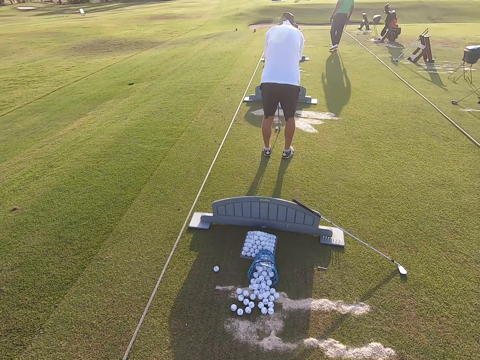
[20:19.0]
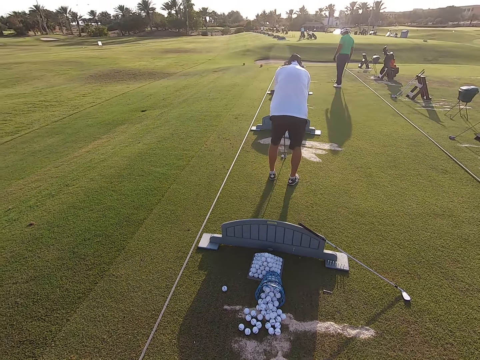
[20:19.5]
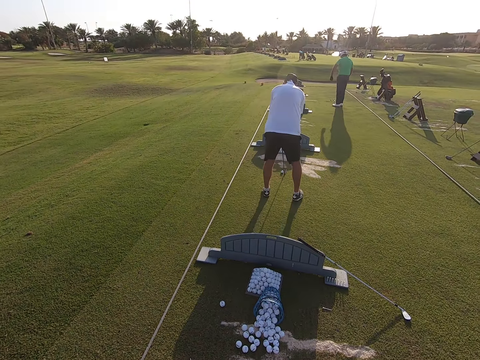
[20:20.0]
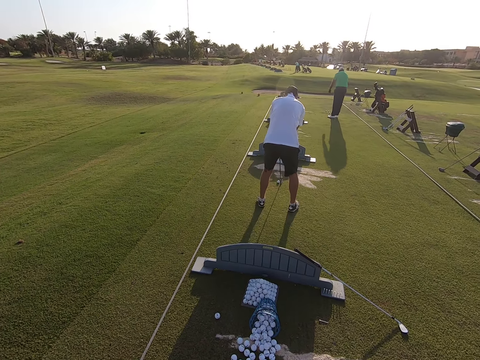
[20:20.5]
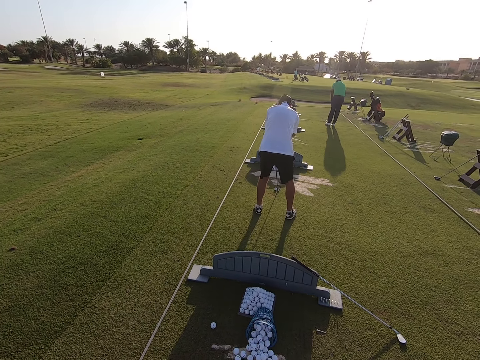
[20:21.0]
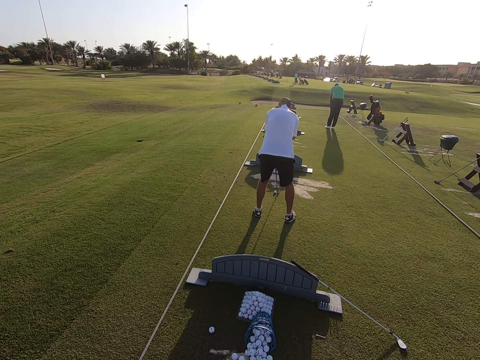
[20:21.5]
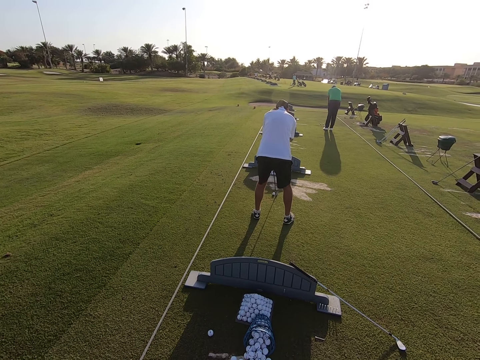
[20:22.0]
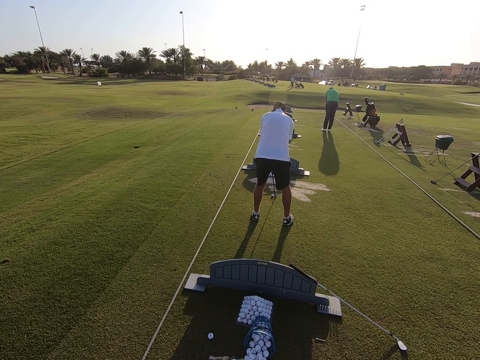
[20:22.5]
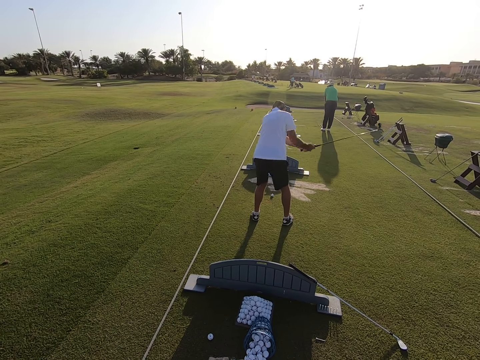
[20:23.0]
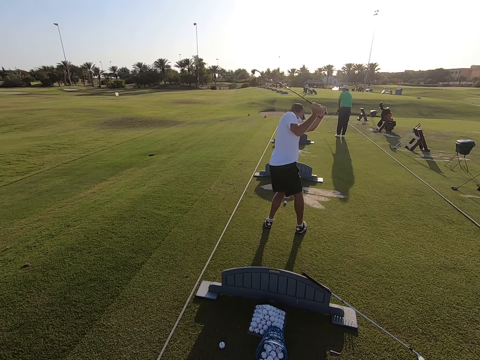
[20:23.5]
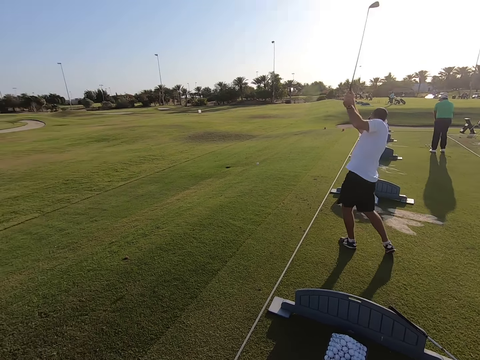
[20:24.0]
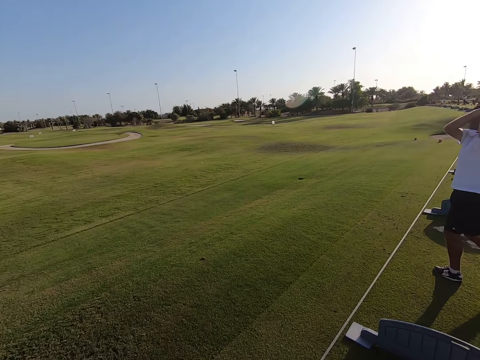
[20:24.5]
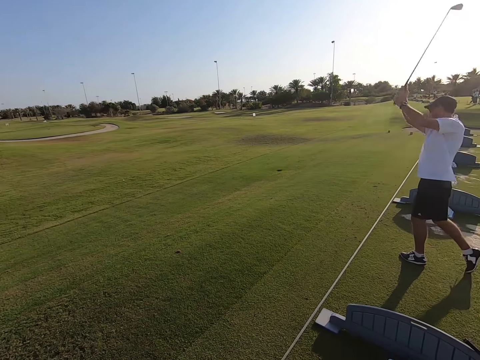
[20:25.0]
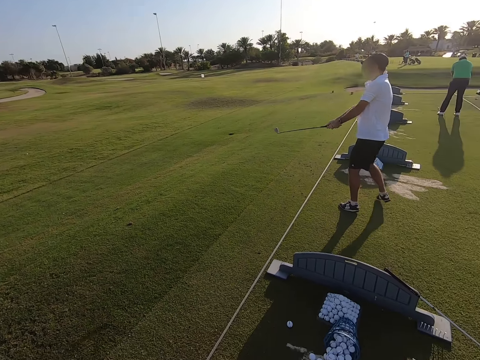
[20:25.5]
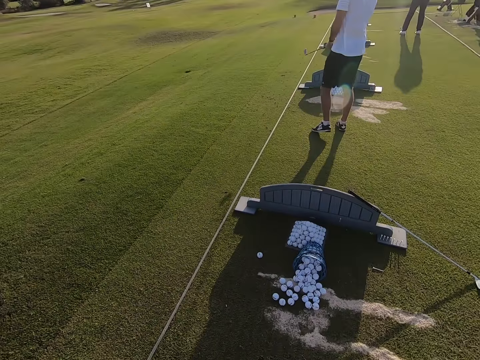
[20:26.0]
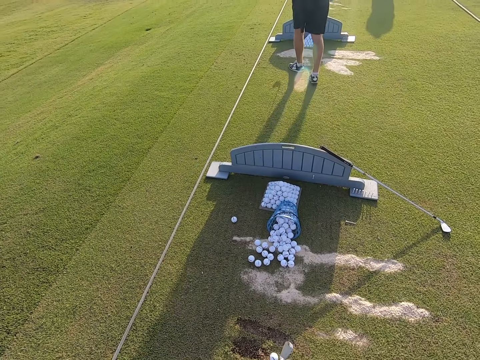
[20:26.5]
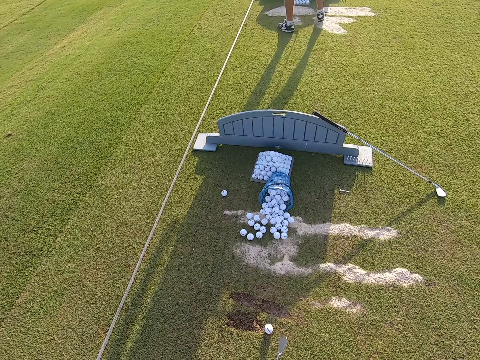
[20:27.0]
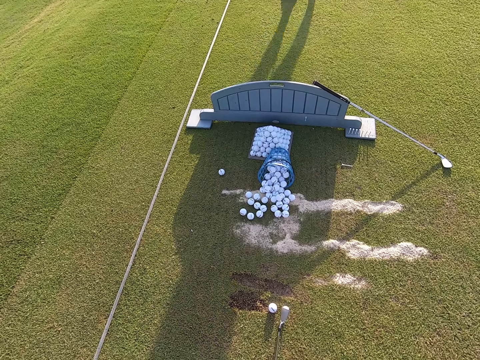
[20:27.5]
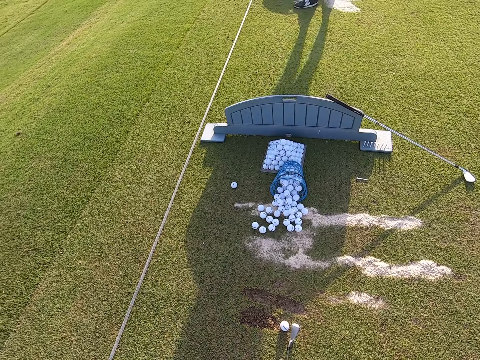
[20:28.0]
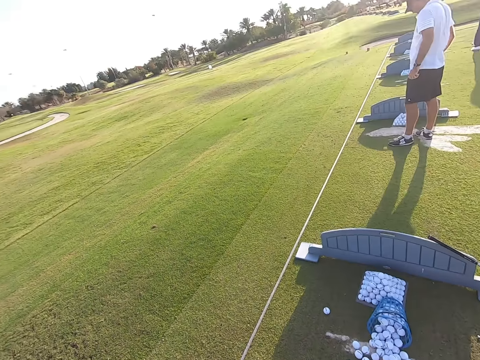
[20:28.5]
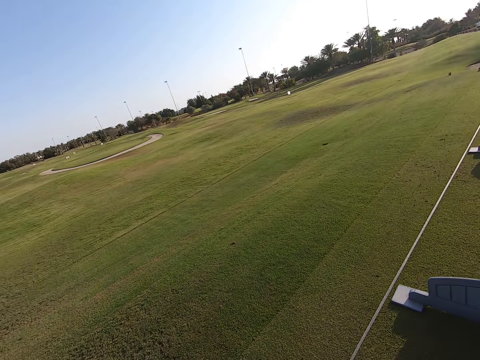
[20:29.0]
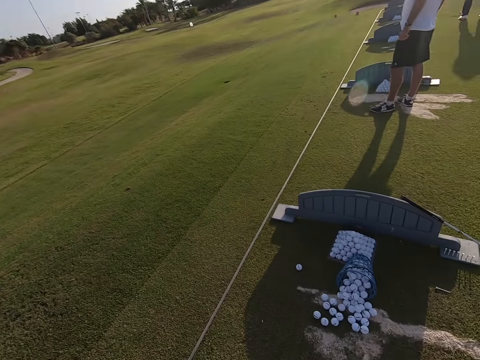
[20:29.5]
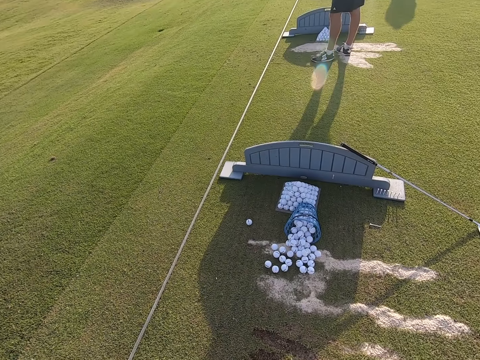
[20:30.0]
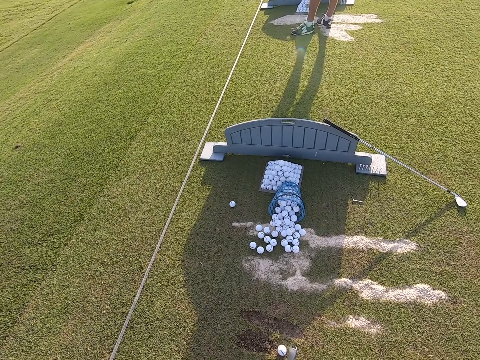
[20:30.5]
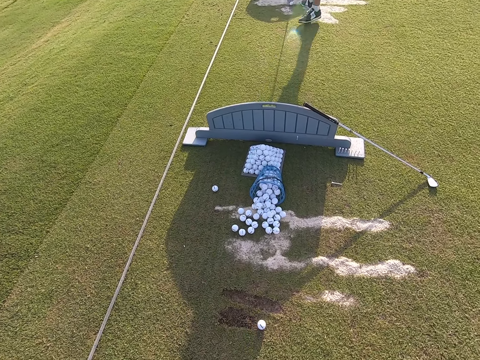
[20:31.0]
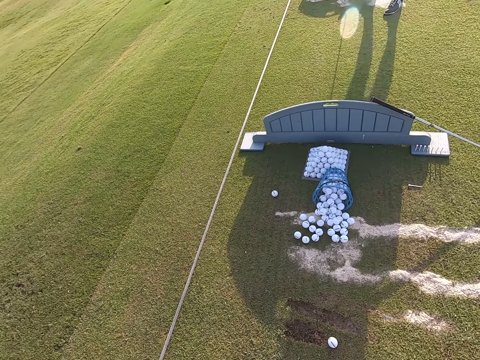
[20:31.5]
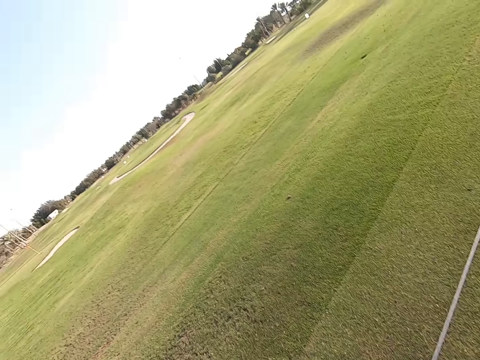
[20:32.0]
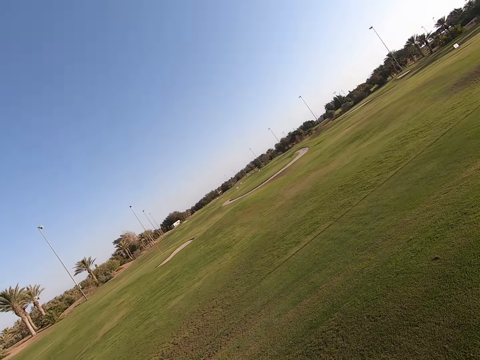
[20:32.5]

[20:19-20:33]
A person moves the legs. Another person moves the legs. A person hits the golf ball. The second person plays the game. The second person walks around. The camera wearer stares around.

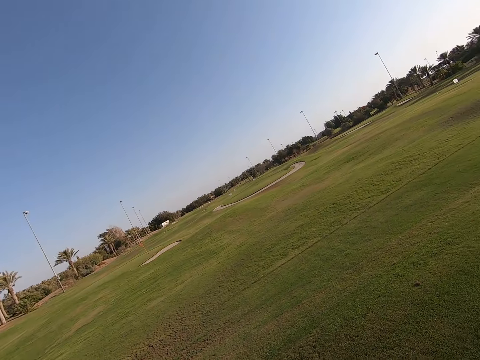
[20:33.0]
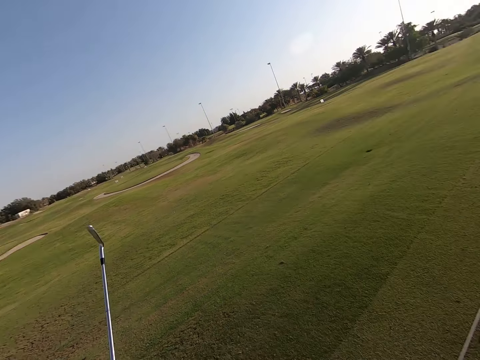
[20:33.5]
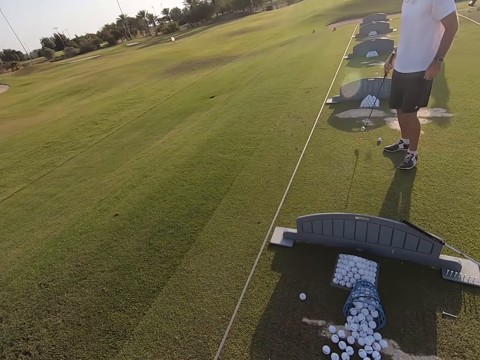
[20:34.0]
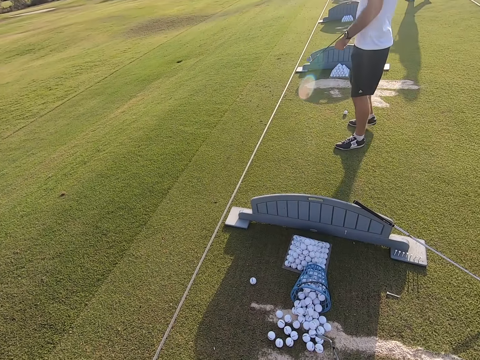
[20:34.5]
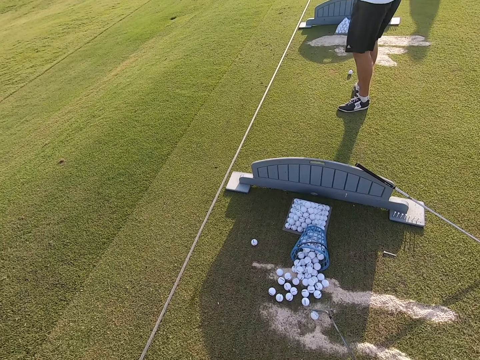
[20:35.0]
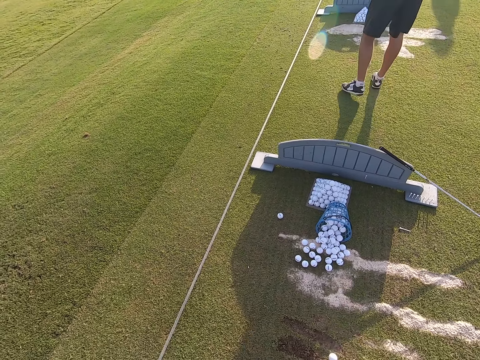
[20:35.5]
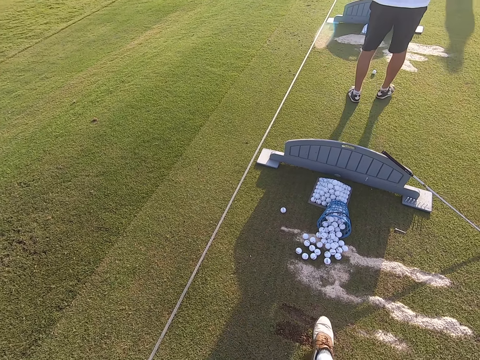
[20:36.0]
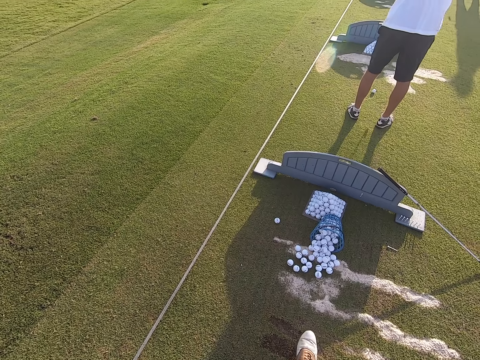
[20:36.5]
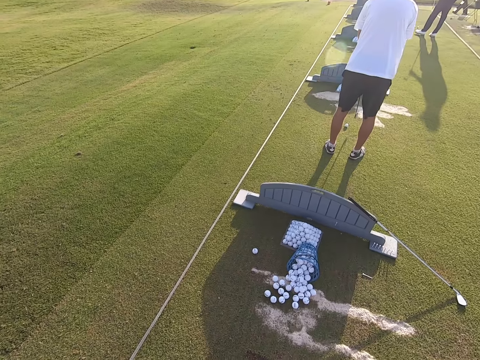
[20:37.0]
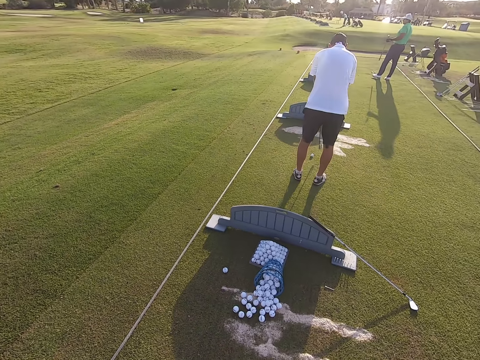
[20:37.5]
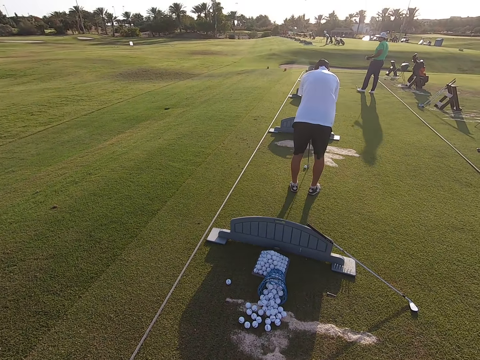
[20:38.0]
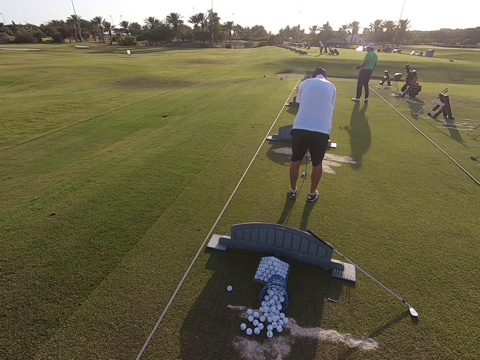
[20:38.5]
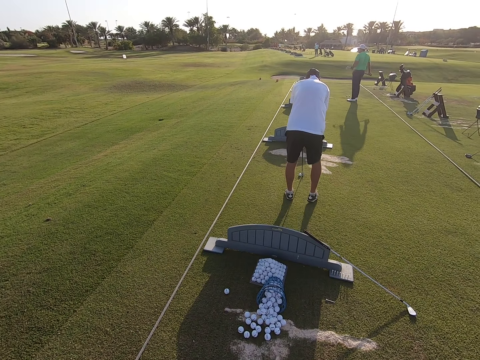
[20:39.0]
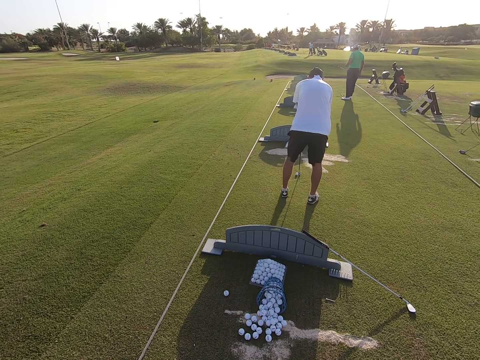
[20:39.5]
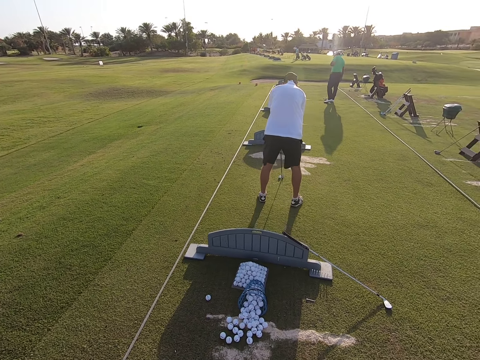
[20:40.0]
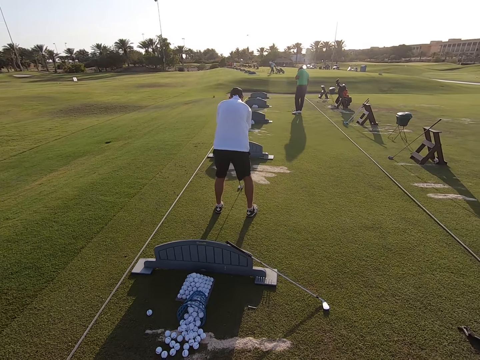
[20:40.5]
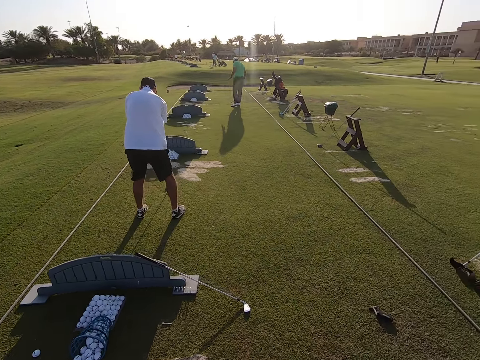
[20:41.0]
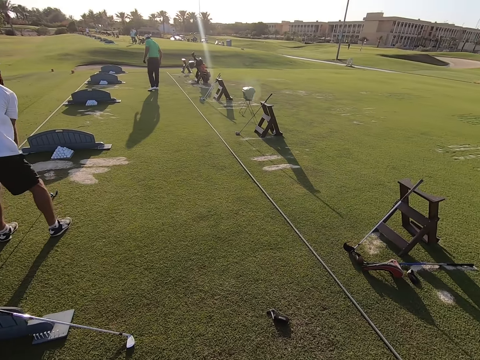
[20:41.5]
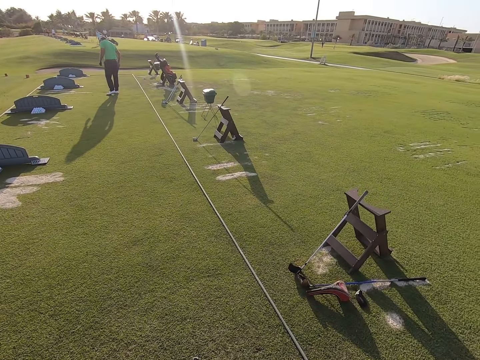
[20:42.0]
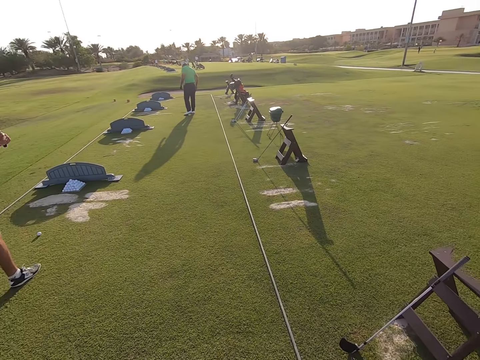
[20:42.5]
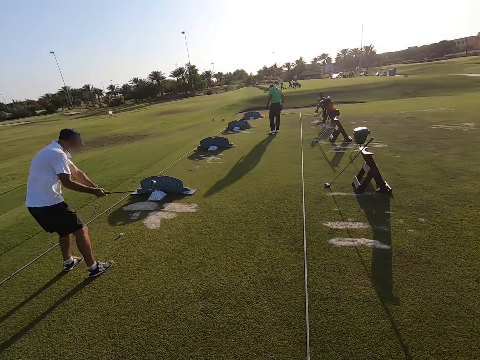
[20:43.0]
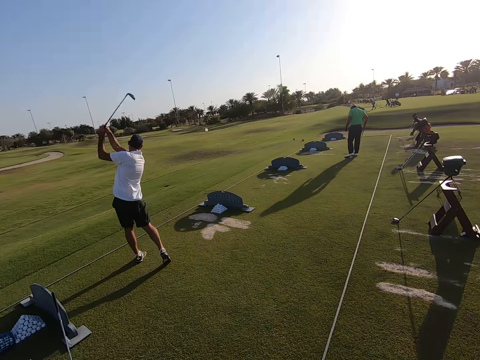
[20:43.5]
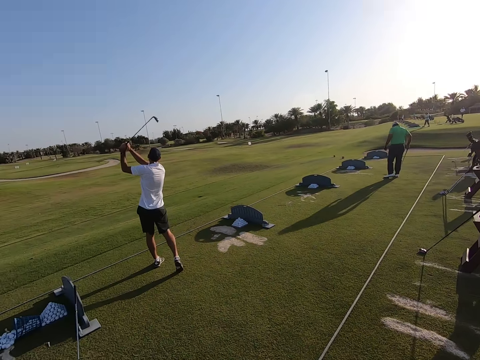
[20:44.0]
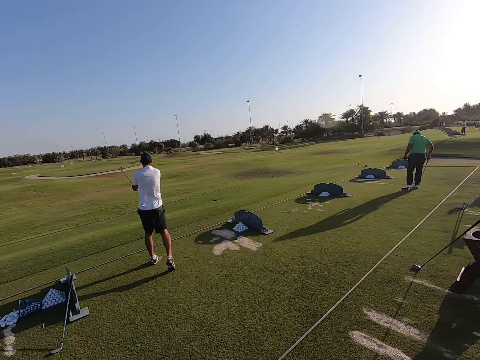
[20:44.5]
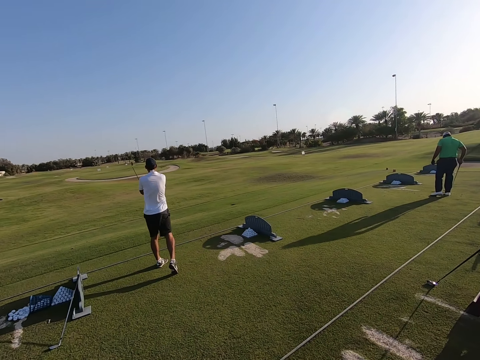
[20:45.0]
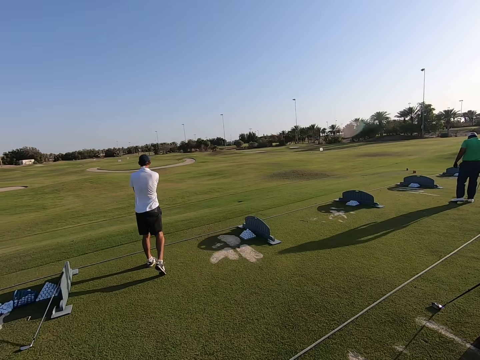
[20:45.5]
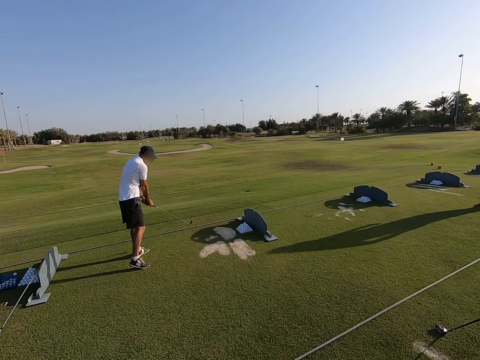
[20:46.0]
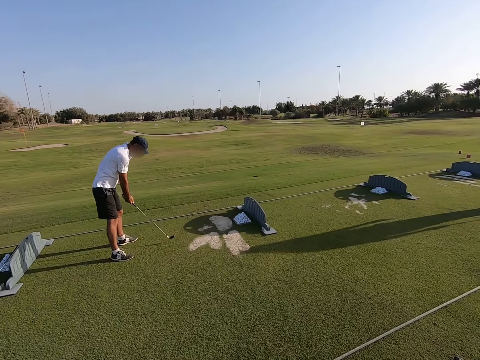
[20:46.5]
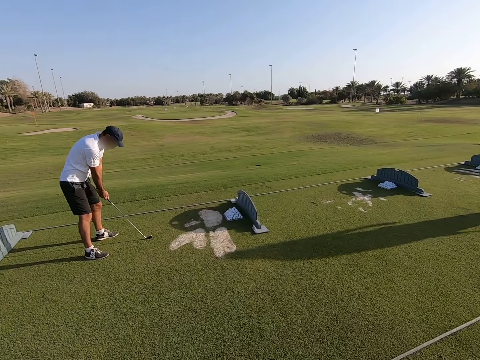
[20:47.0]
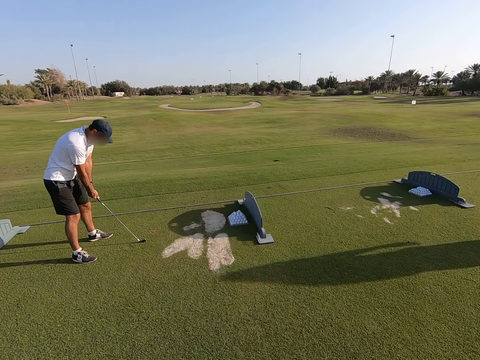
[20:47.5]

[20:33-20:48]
A person moves the legs. Another person moves the legs. The first person positions the golf ball on the ground. The camera wearer stares around. The first person plays a round. The first person moves the golf stick.
